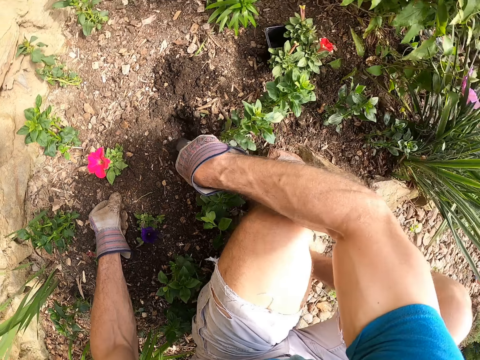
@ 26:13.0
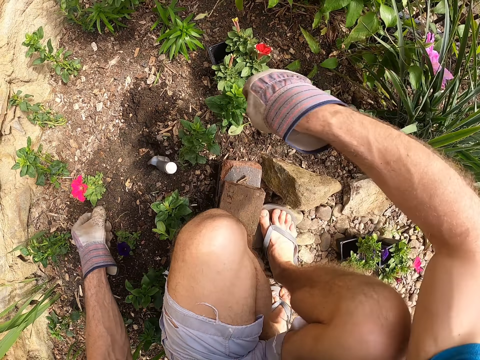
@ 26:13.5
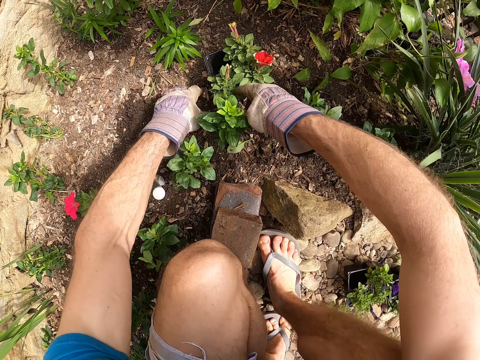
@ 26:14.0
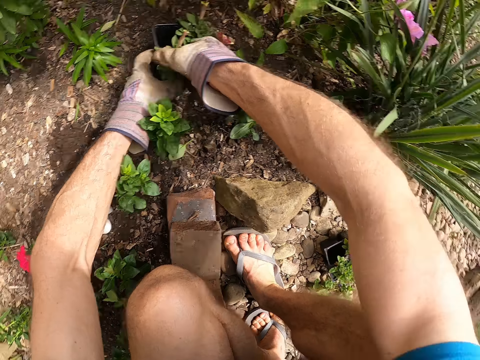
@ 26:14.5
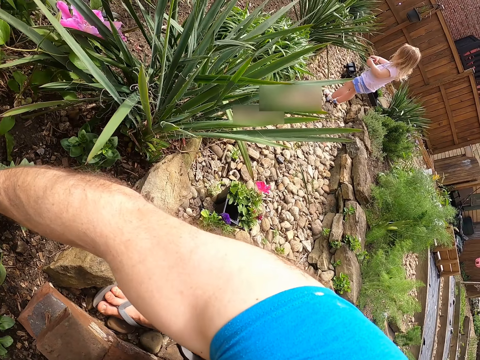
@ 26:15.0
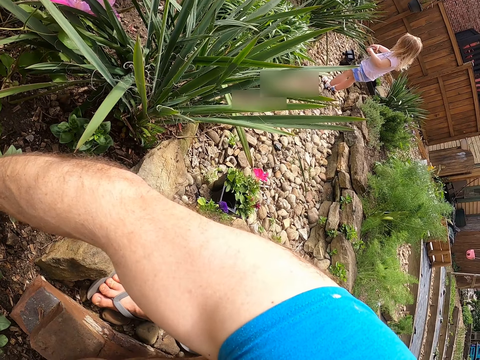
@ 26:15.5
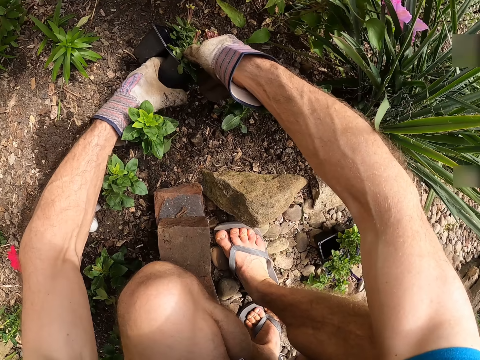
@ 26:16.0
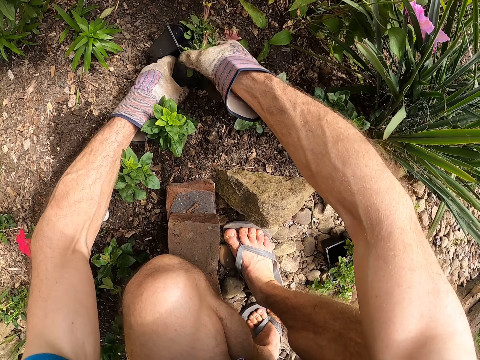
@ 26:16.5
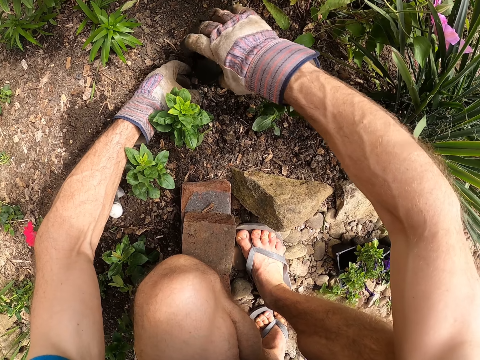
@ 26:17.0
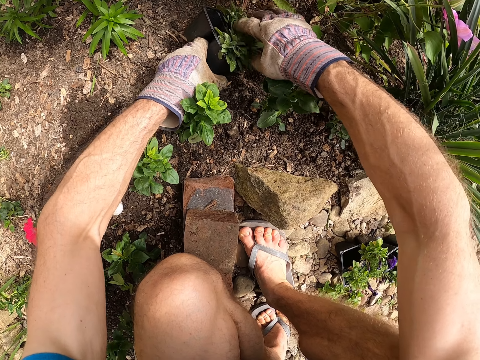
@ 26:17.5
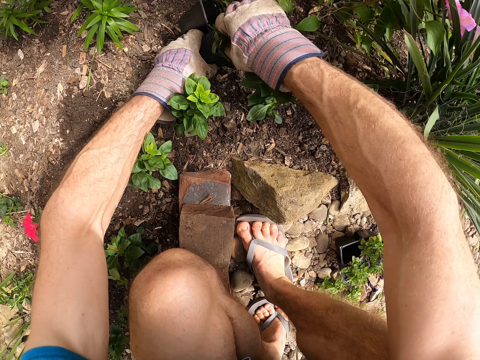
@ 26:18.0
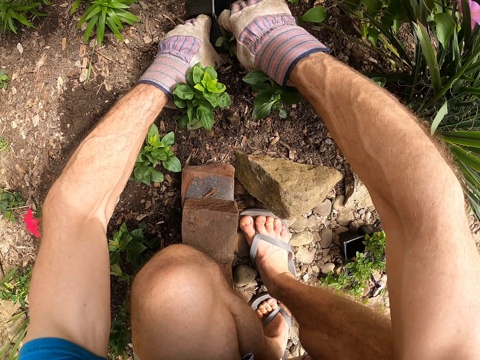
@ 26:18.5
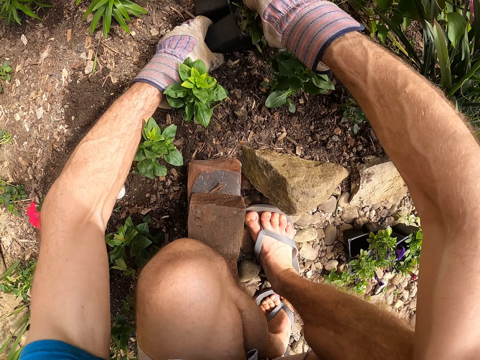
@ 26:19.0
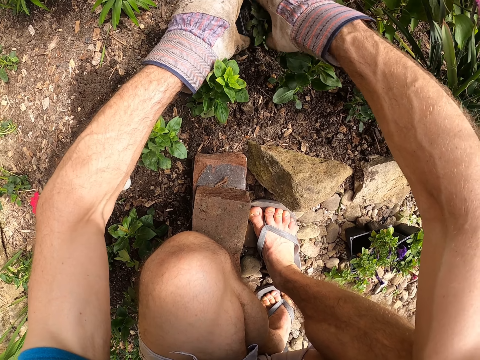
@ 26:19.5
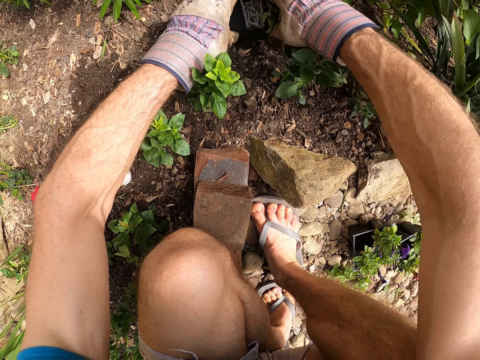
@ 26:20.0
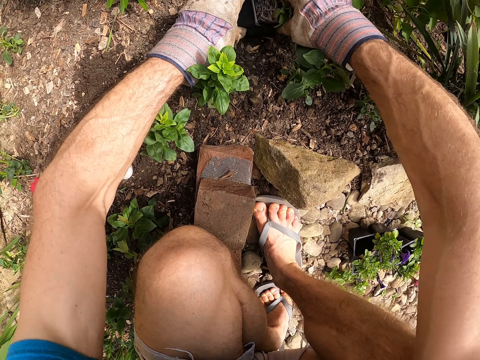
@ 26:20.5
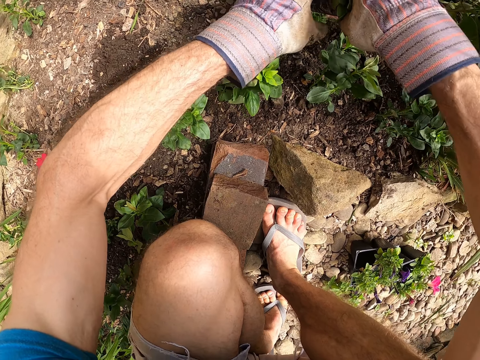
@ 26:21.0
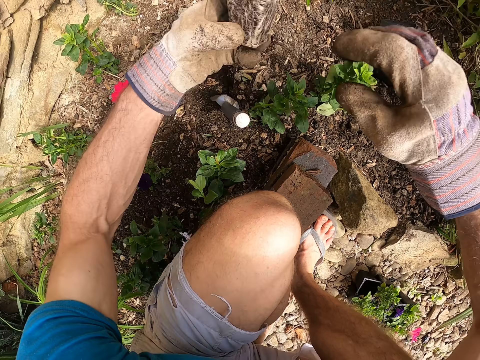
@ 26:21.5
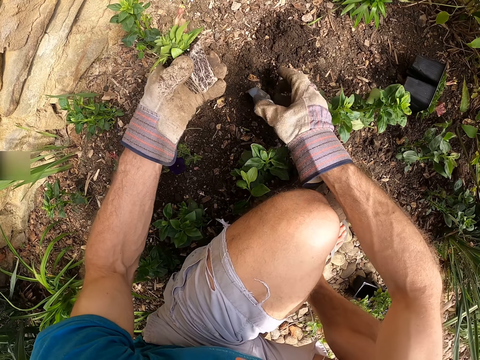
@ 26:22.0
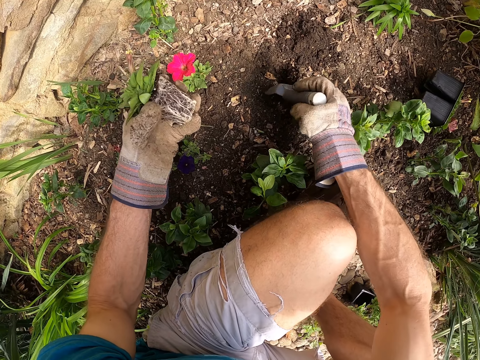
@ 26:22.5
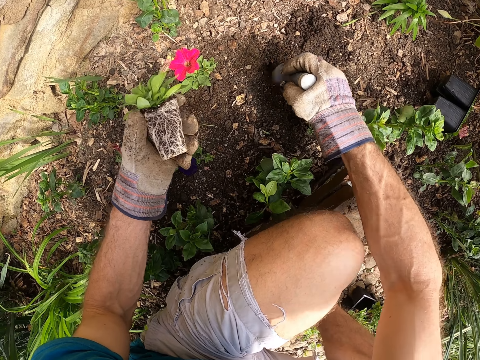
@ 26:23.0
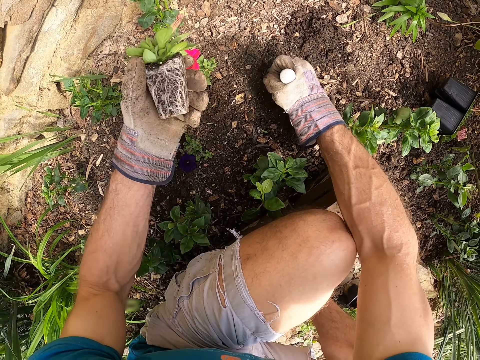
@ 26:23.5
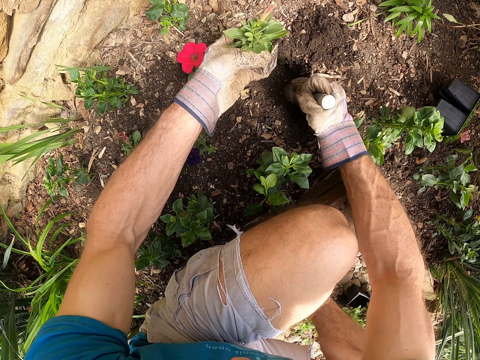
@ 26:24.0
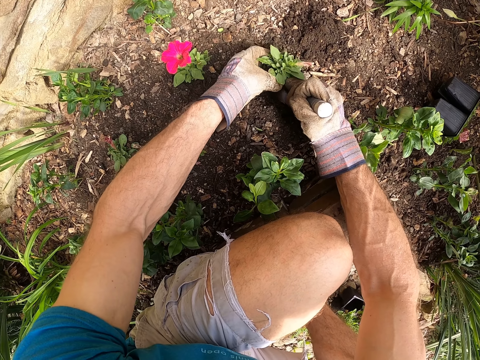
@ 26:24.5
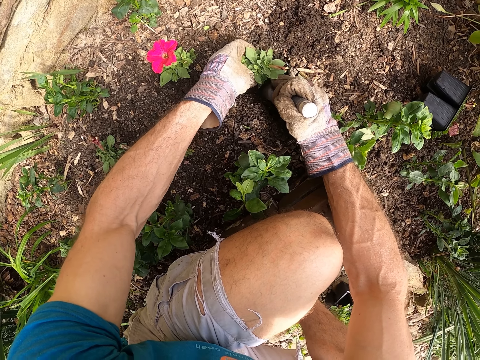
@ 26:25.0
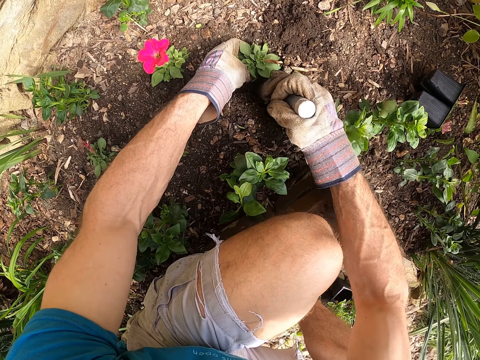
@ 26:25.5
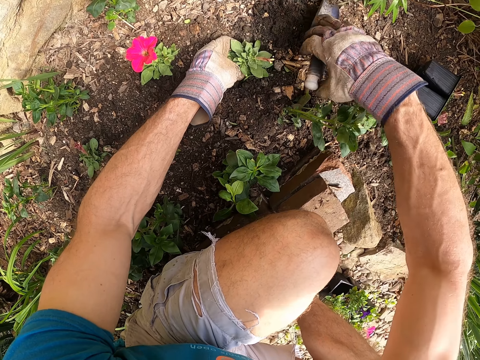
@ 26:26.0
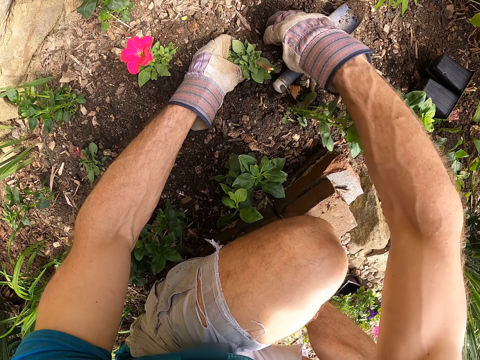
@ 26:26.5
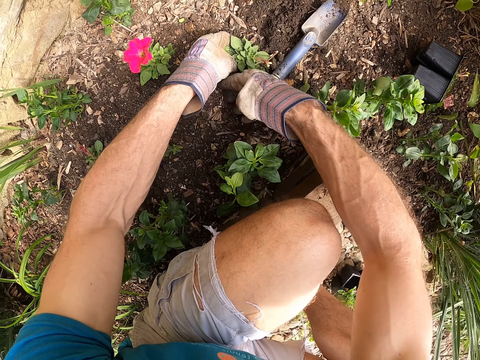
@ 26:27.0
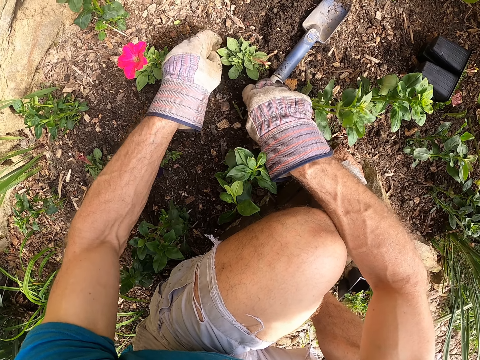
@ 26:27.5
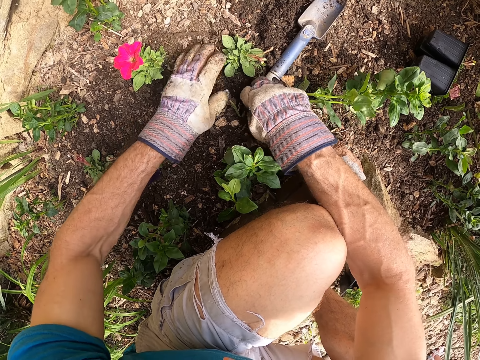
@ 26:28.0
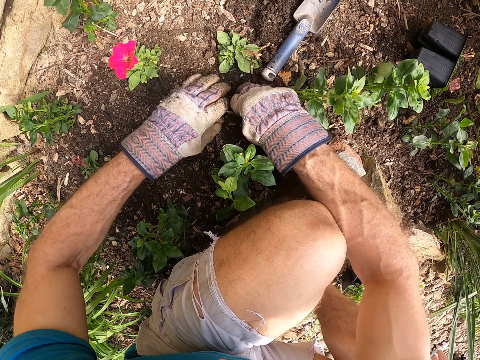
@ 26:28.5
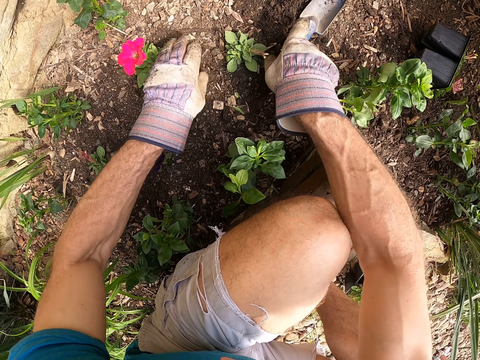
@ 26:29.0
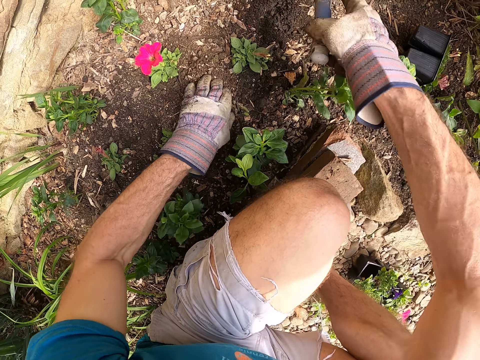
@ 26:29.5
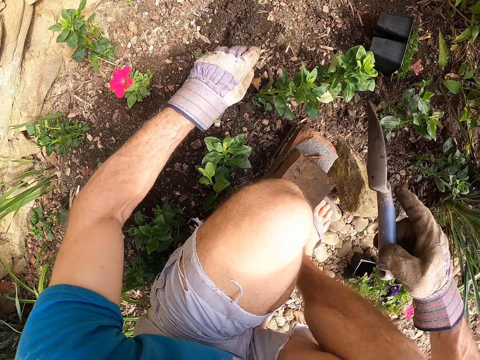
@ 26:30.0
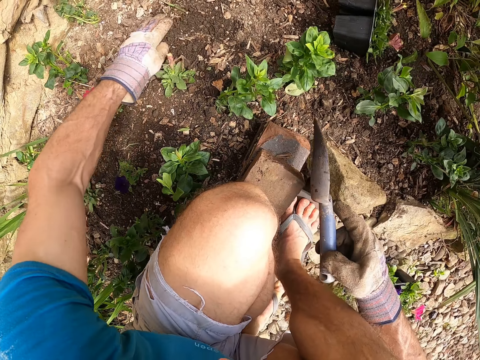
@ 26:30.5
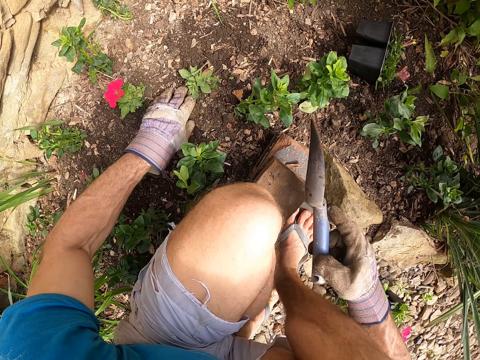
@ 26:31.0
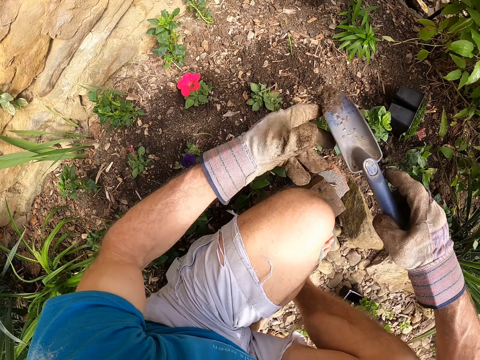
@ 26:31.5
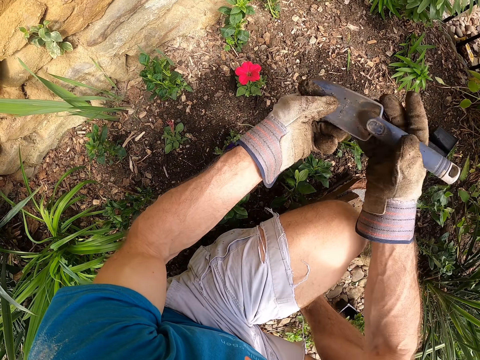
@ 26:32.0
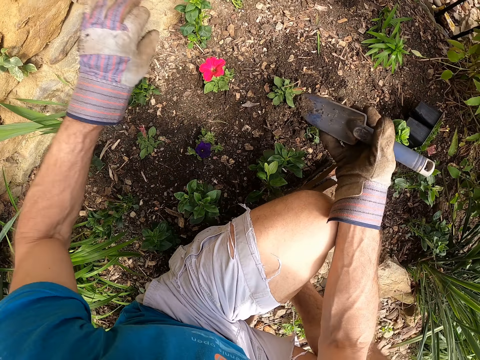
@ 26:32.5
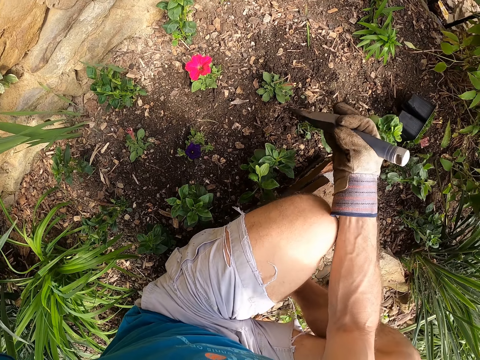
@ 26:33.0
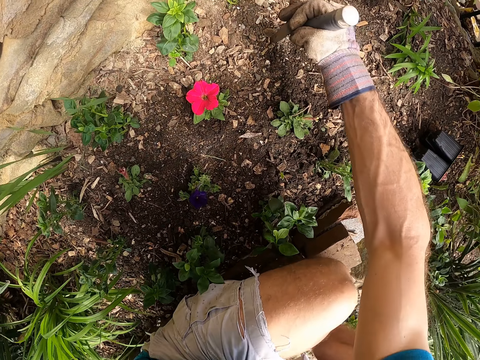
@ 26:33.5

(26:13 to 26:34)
The camera wearer sticks the hand shovel or garden trowel on the ground. He holds the flowers on the ground. He removes a second seedling from the second flower pot with his hands. A girl stands in the backyard. The camera wearer passes the second seedling to his left hand. He holds the garden trowel on the floor with his right hand. He plants the second seedling in the soil with his left hand and the garden trowel in his right hand. He puts the garden trowel on the ground with his right hand. He levels the soil with his hands. He plants the second seedling in the soil with his hands. He picks up the garden trowel on the ground with his right hand. He levels the soil with his hand. He inspects the soil with his left hand. He adjusts the garden trowel in his right hand with the left hand.
